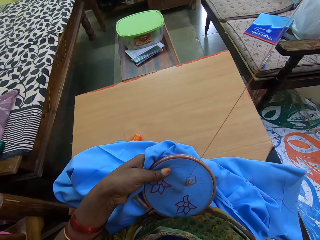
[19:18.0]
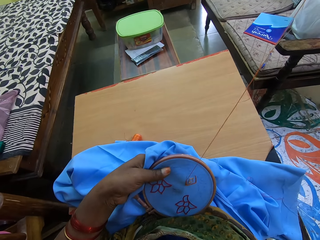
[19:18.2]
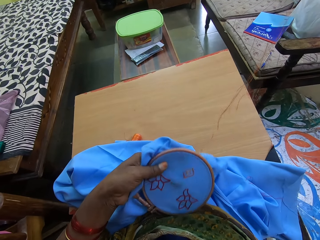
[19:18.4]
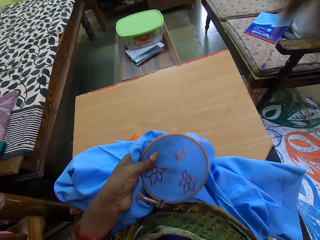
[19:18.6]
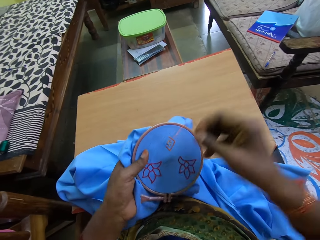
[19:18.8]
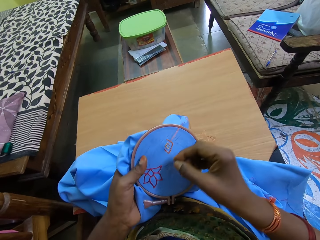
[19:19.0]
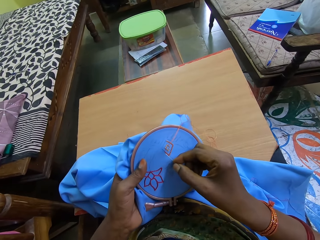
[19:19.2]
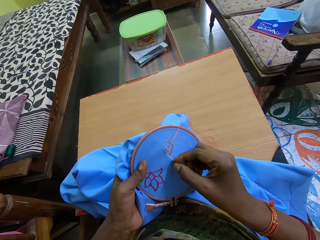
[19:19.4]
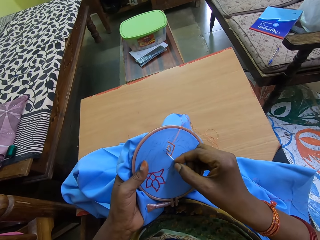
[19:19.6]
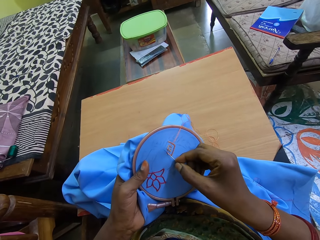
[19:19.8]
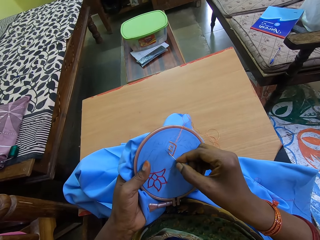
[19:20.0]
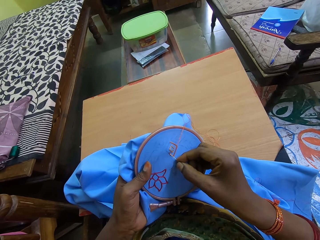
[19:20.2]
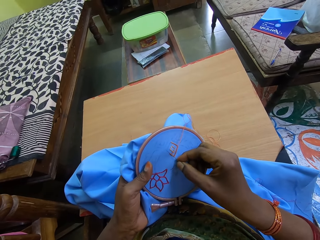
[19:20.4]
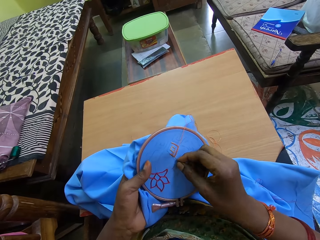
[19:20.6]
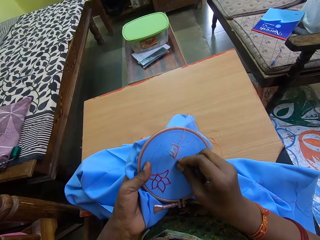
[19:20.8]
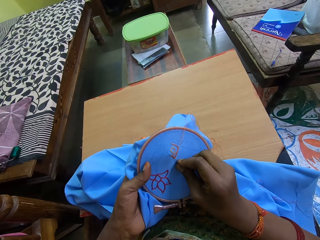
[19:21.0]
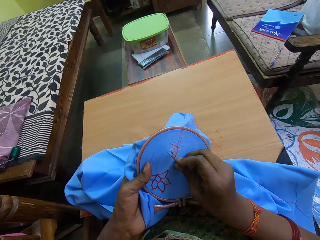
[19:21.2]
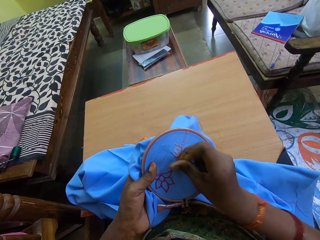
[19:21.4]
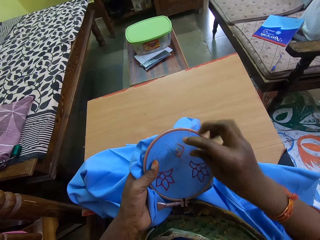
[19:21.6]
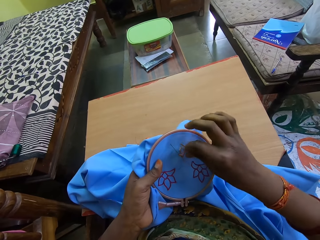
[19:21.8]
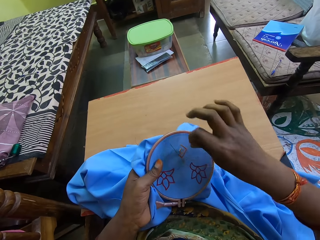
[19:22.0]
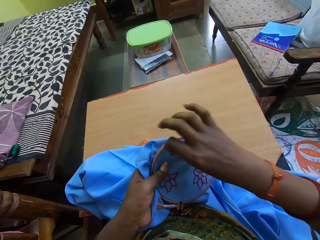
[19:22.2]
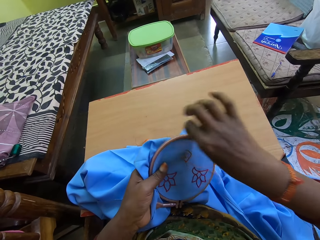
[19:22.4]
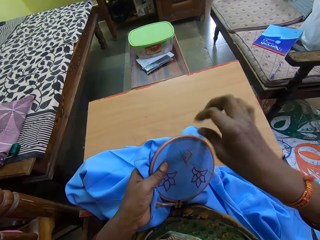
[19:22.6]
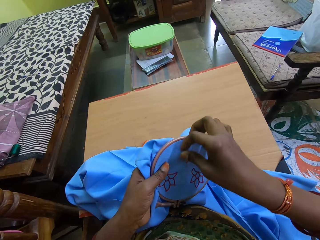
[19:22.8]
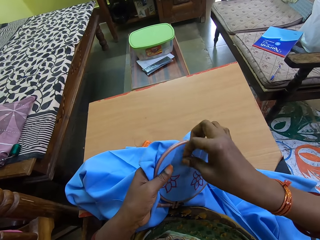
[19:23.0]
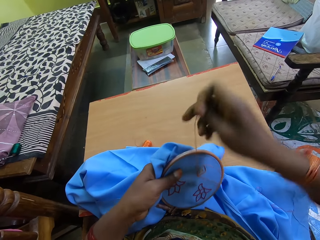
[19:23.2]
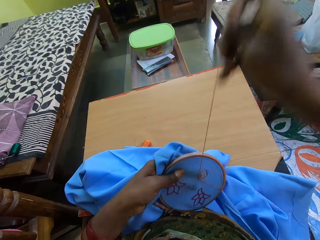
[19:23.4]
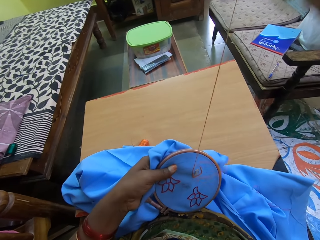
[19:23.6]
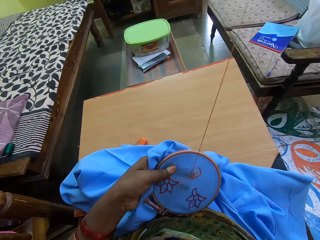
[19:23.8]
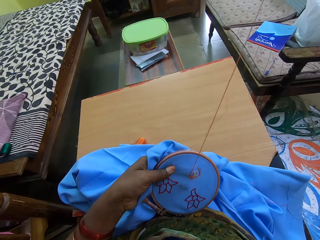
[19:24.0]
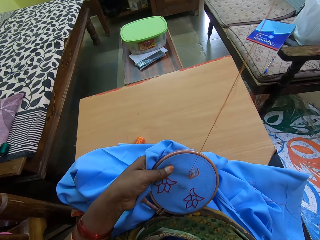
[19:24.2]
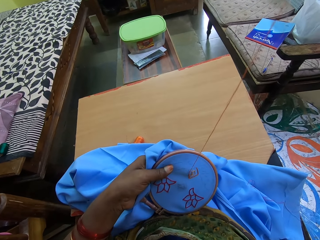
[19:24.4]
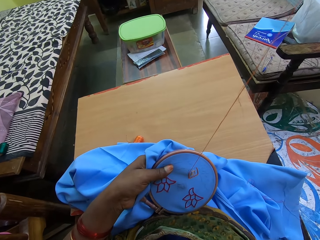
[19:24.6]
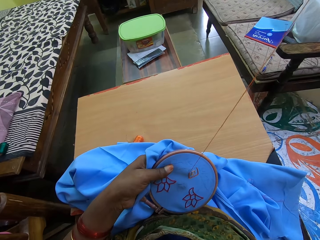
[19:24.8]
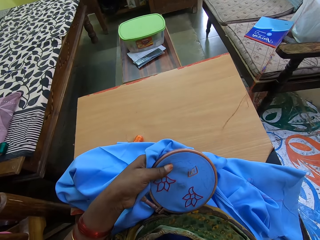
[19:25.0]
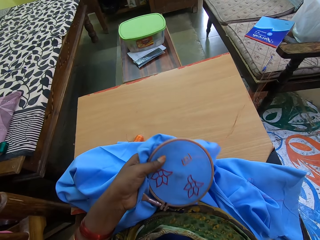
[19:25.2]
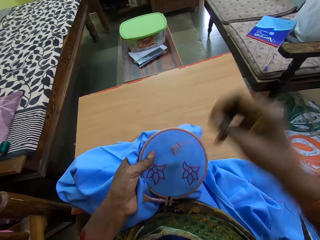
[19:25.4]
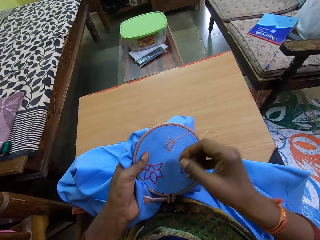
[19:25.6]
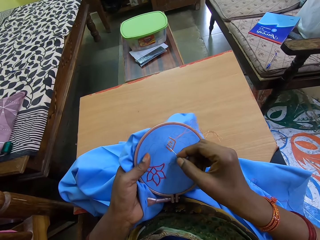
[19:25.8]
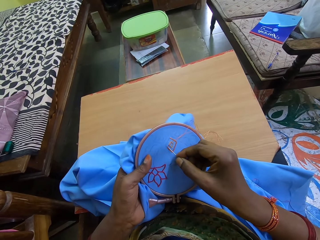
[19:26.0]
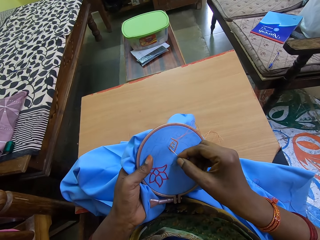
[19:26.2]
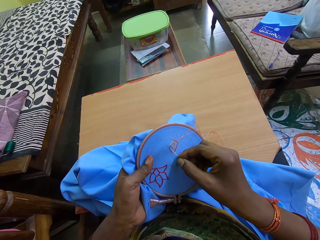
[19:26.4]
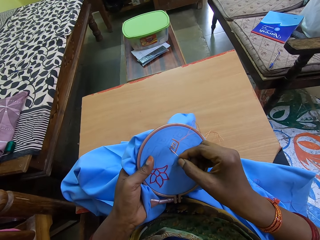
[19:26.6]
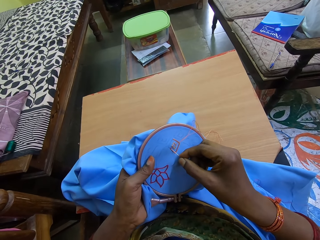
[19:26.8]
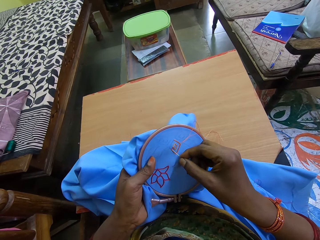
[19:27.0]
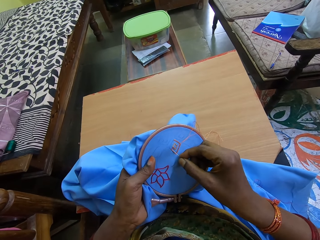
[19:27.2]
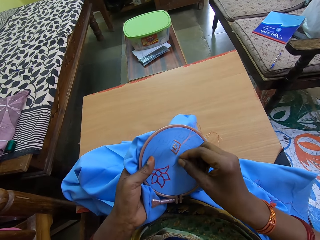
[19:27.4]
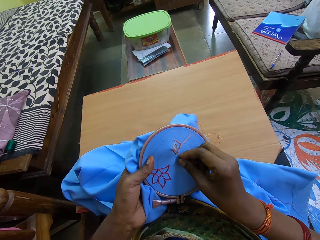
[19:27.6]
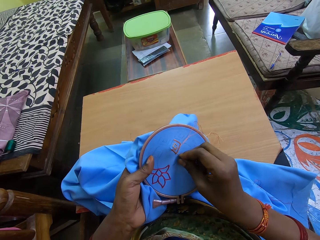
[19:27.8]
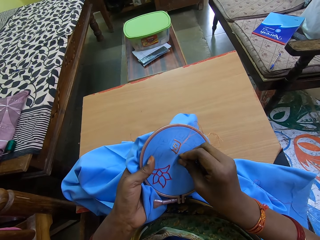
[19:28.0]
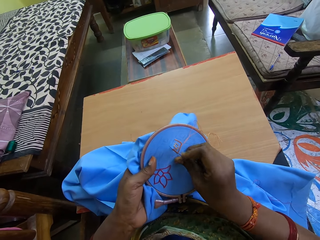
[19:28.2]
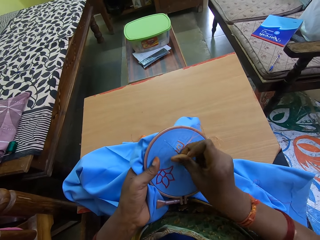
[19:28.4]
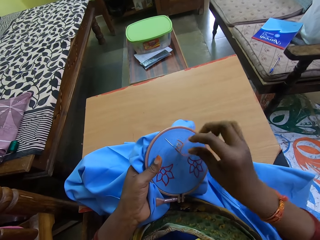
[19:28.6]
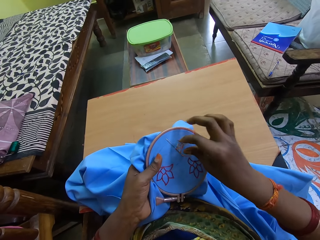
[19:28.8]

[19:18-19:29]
The camera wearer puts the needle in her right hand in the cloth in her left hand. She rolls the thread on the cloth around the needle in the cloth with her right hand. She drags the needle out of the cloth with her right hand. She puts the needle in her right hand in the cloth in her left hand.

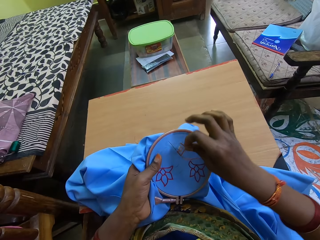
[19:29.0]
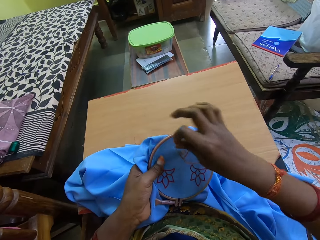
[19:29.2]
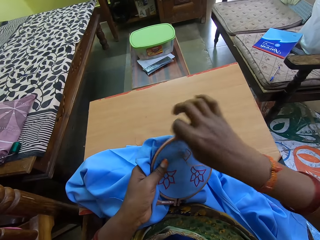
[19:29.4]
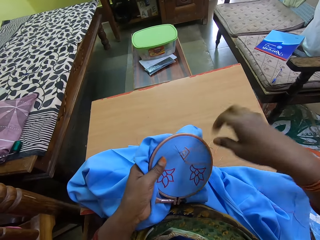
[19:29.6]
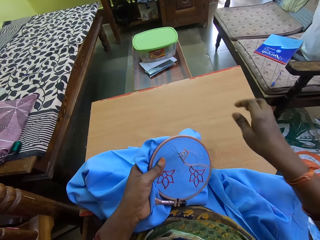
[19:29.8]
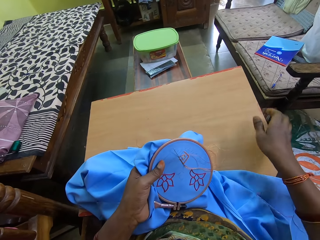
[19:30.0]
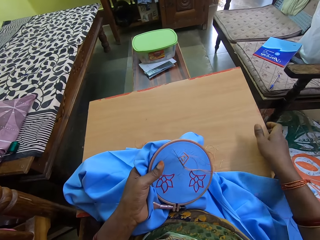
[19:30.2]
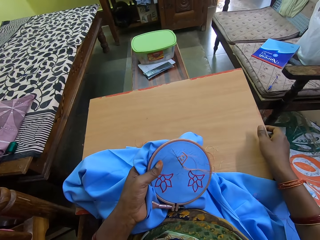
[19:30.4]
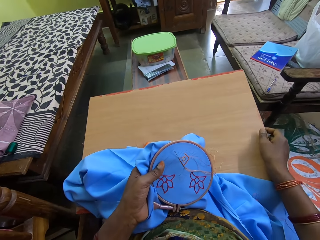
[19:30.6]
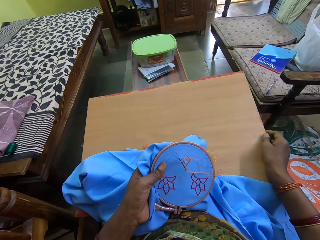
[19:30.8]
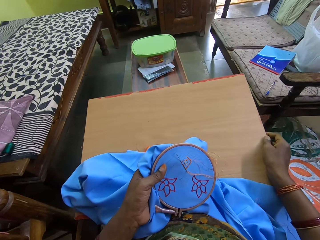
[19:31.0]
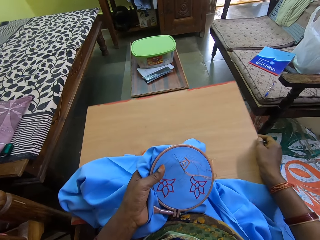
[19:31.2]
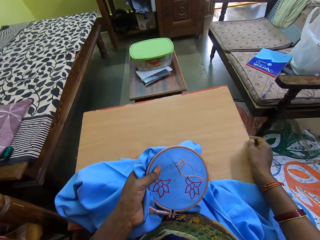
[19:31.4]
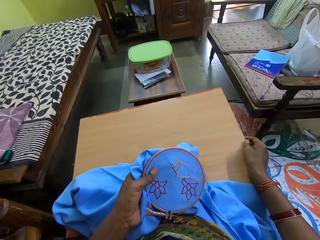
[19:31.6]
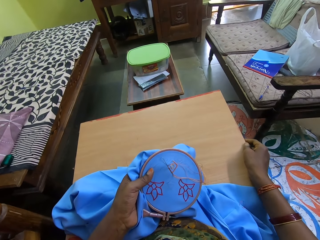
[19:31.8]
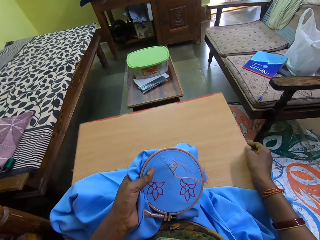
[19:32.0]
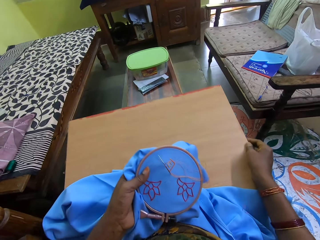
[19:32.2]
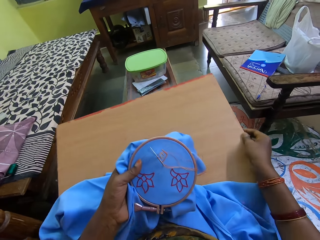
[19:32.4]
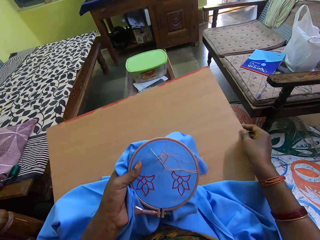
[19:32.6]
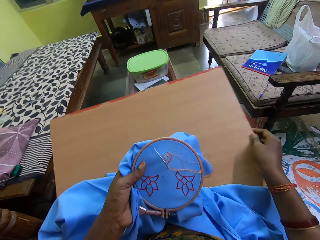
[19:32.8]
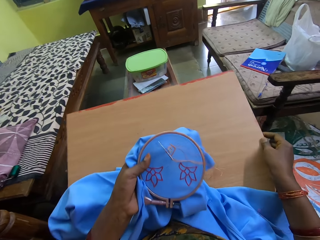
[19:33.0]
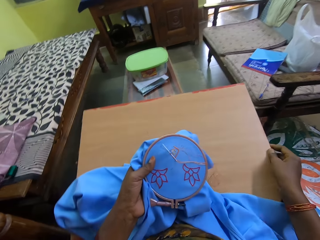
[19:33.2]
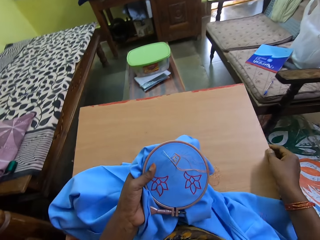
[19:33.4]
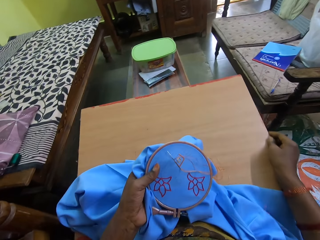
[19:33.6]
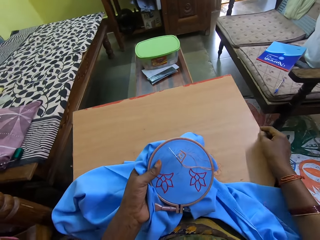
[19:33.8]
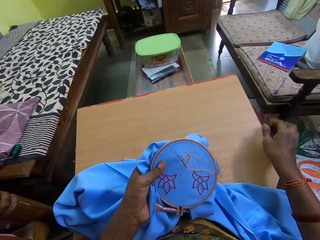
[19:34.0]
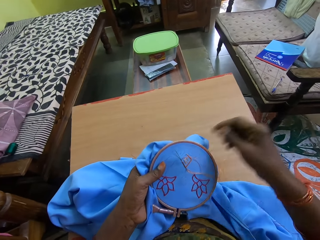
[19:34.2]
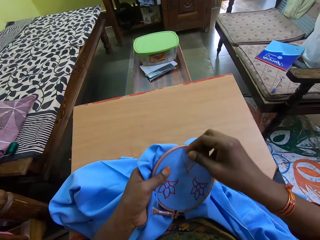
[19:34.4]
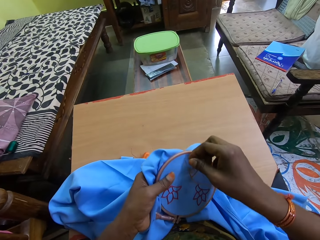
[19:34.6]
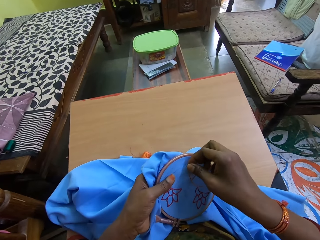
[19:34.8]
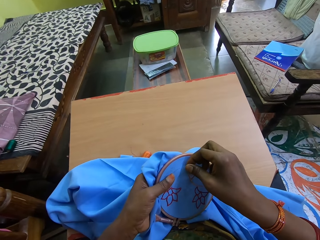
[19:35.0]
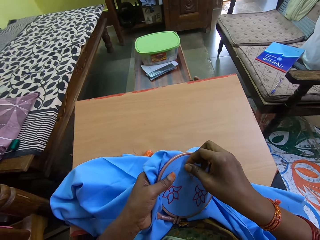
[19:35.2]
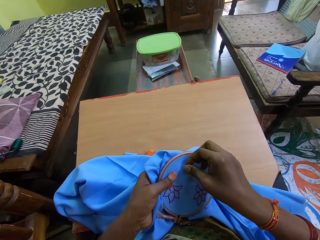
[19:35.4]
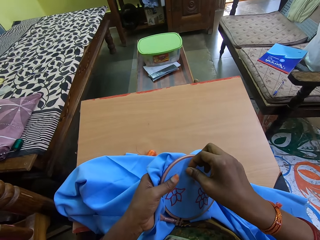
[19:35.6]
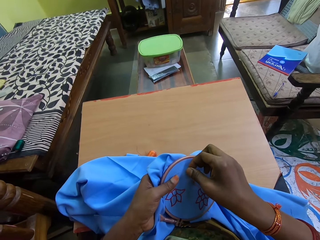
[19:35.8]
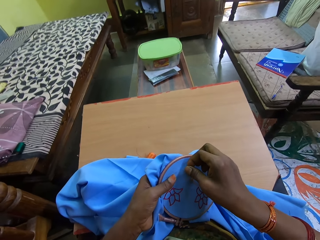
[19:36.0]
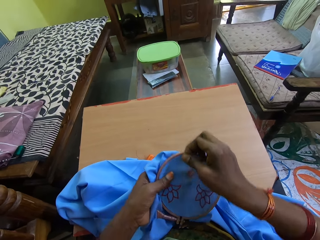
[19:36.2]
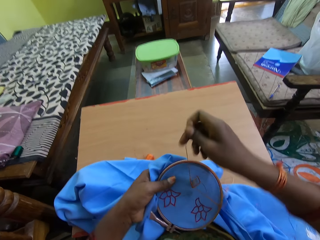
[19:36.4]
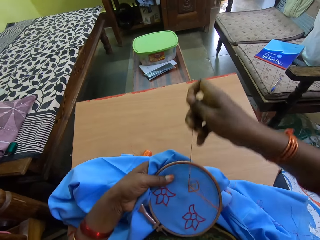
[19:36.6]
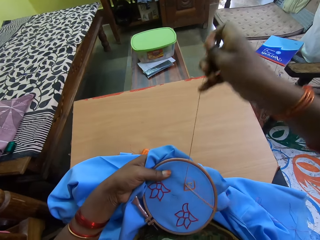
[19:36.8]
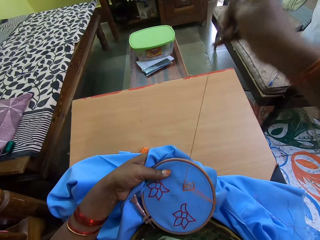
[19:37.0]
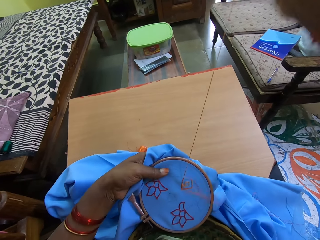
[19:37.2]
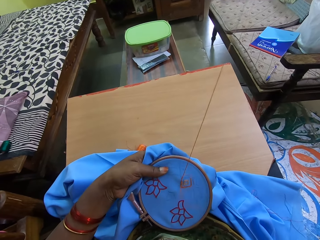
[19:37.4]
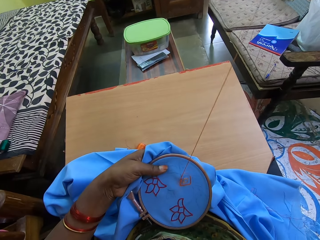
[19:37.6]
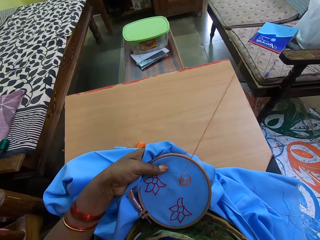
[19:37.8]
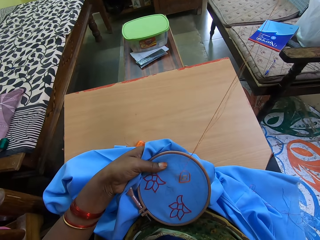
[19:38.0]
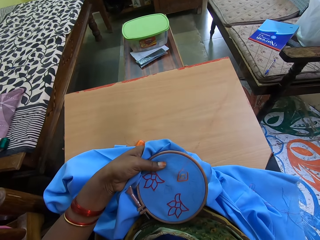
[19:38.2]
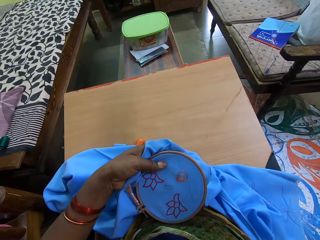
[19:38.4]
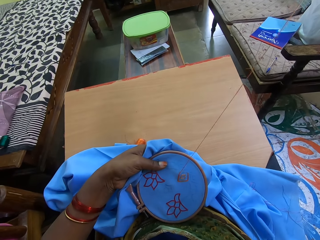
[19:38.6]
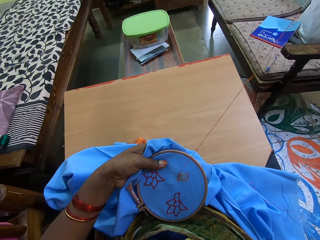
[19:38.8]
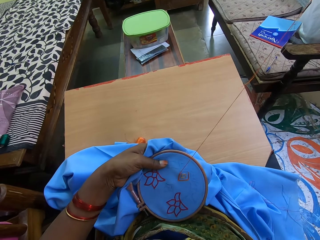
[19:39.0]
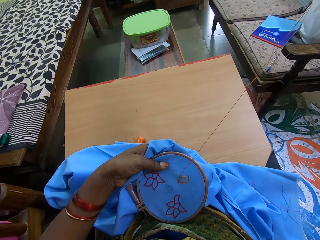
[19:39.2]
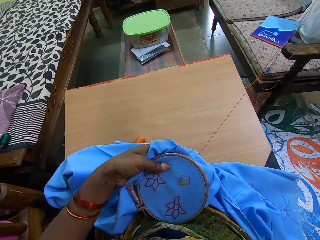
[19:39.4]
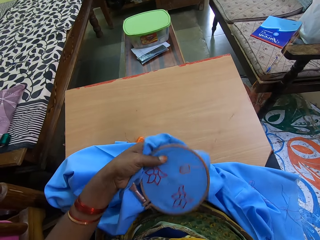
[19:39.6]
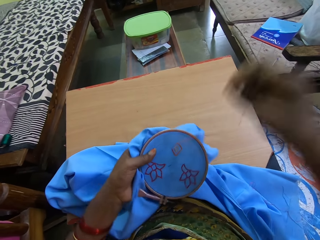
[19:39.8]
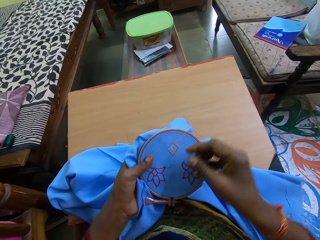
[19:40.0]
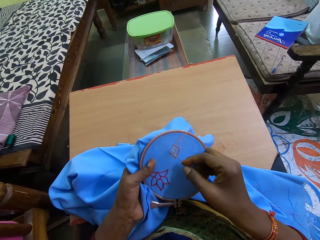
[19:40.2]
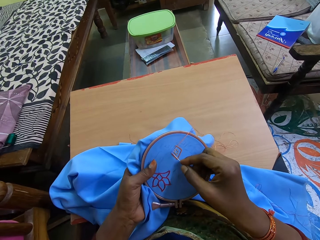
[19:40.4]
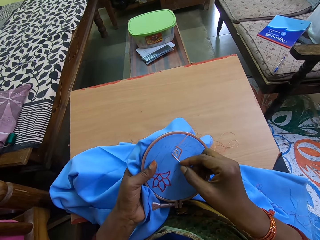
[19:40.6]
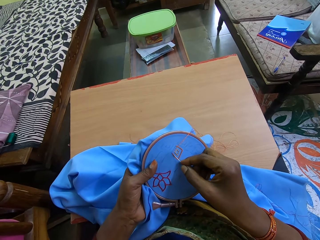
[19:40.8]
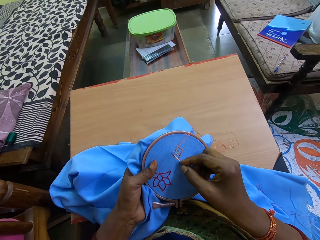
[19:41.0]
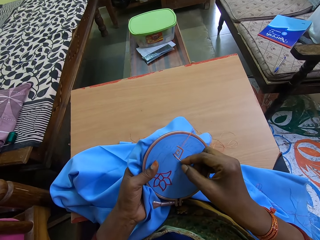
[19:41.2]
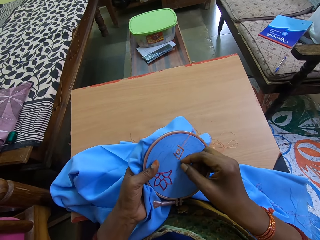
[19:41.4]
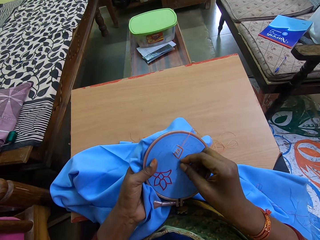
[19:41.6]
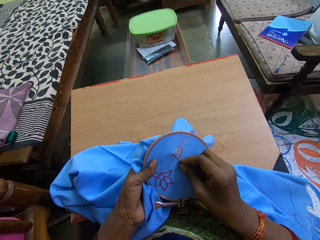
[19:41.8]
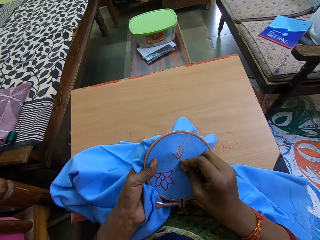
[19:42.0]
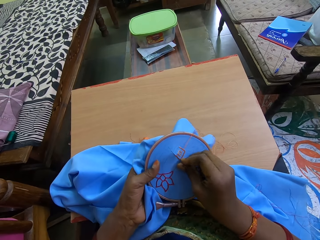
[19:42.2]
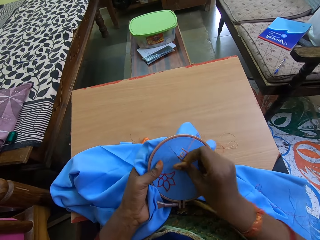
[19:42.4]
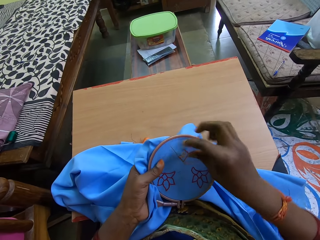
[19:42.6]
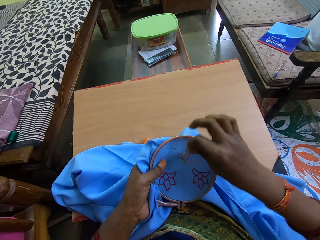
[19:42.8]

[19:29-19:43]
The camera wearer rolls the thread on the cloth around the needle in the cloth with her right hand. She adjusts the table with her right hand. She touches the board. She stitches. She drags the needle out of the cloth with her right hand. She puts the needle in her right hand in the cloth in her left hand.
